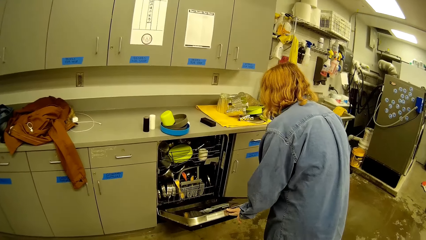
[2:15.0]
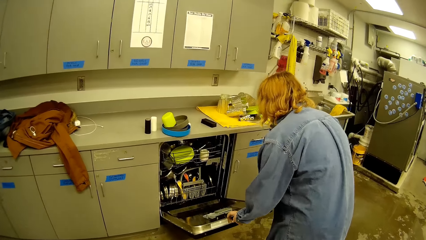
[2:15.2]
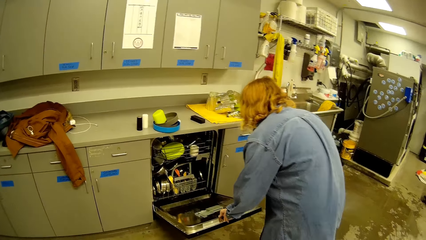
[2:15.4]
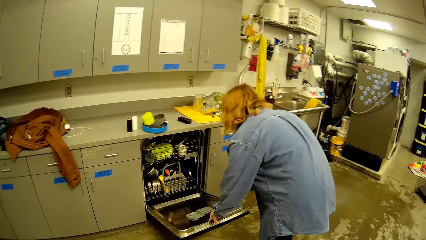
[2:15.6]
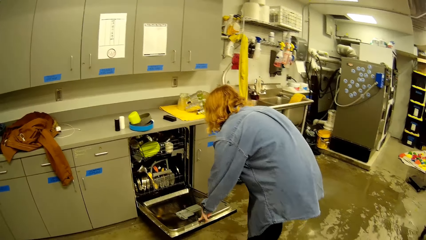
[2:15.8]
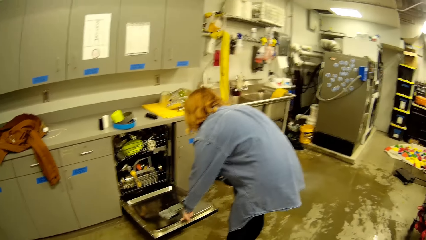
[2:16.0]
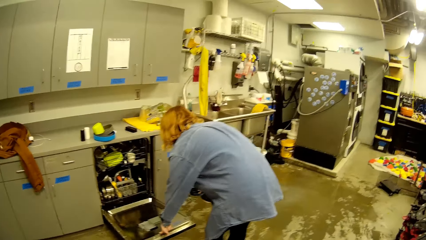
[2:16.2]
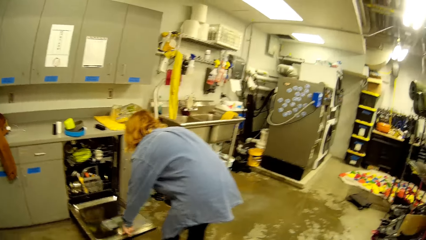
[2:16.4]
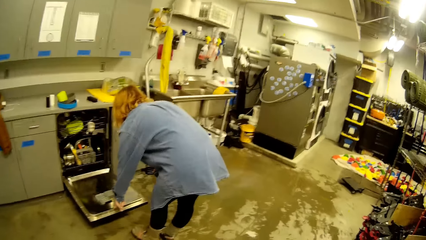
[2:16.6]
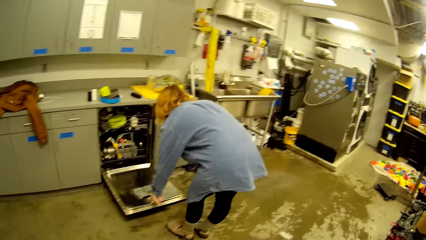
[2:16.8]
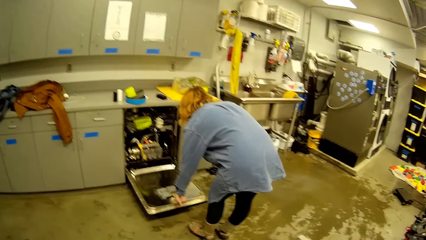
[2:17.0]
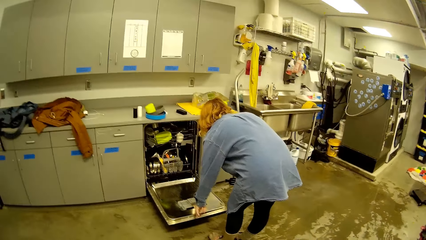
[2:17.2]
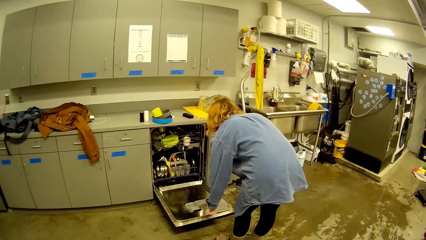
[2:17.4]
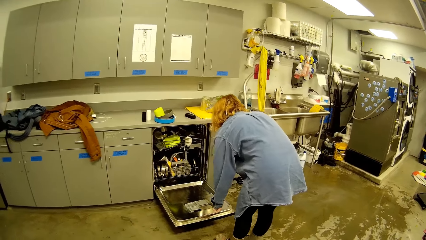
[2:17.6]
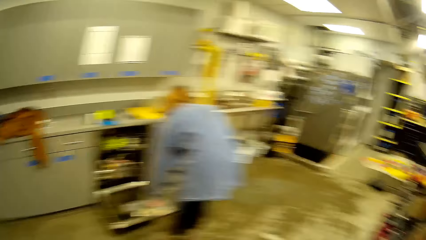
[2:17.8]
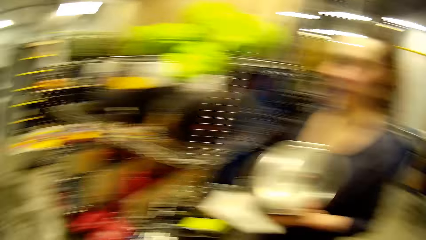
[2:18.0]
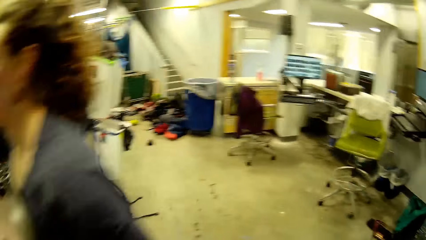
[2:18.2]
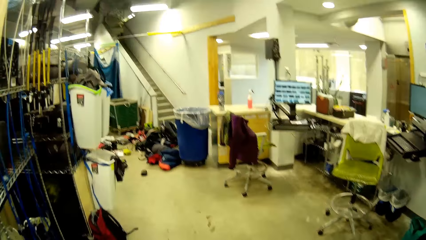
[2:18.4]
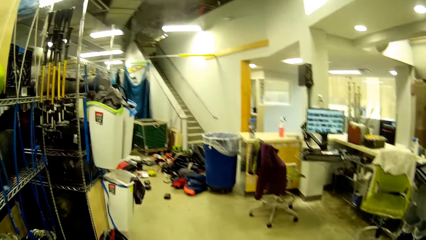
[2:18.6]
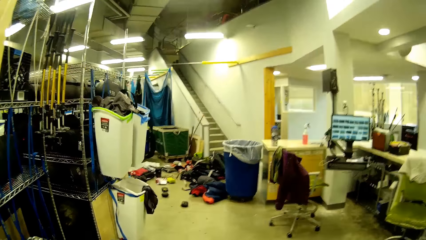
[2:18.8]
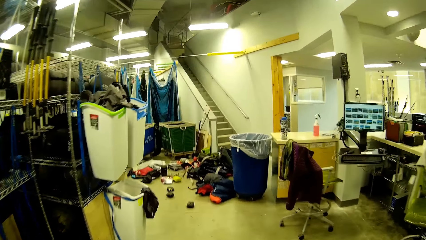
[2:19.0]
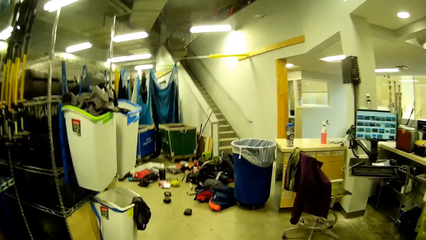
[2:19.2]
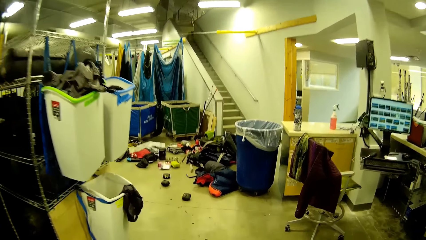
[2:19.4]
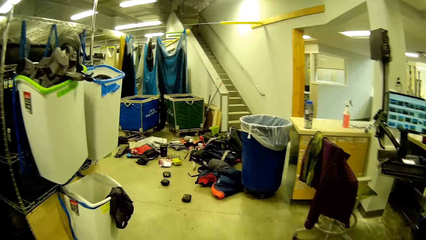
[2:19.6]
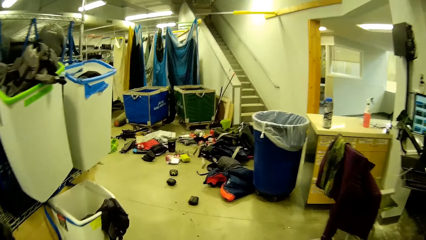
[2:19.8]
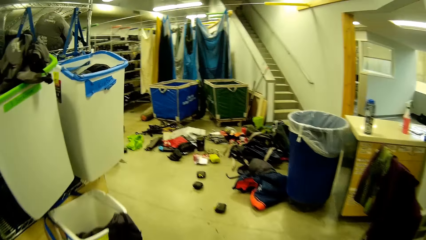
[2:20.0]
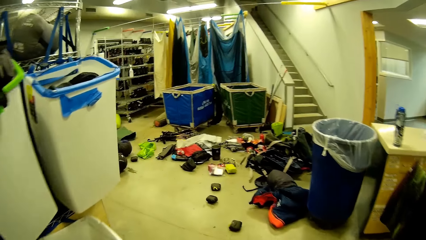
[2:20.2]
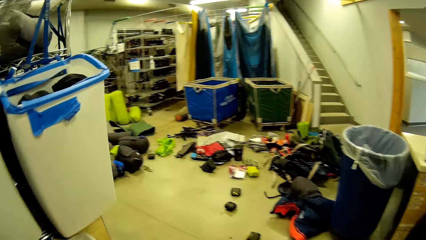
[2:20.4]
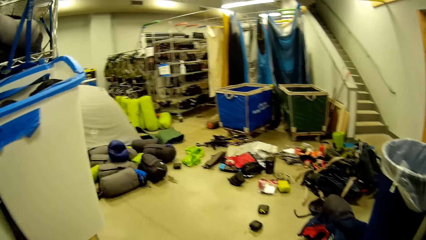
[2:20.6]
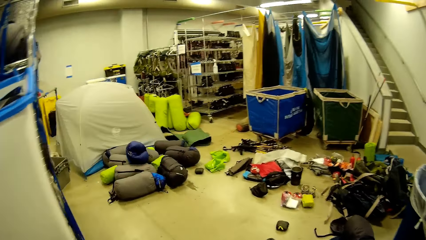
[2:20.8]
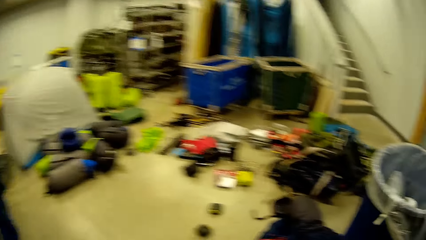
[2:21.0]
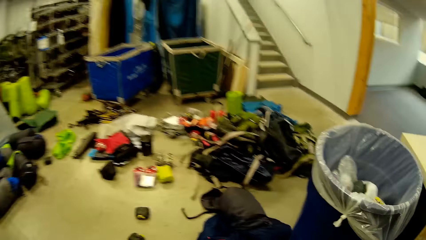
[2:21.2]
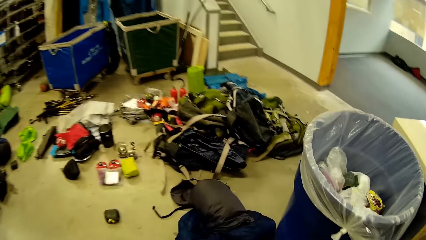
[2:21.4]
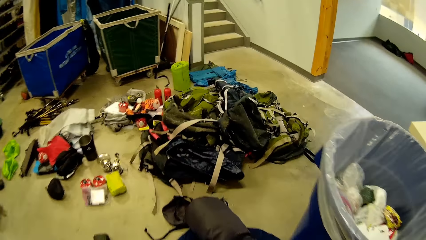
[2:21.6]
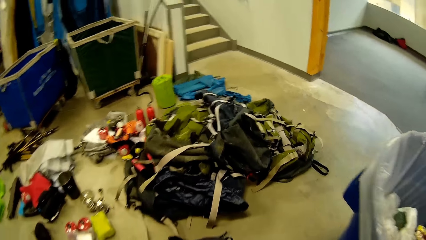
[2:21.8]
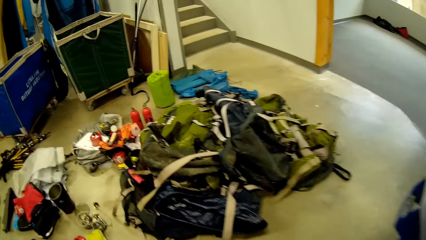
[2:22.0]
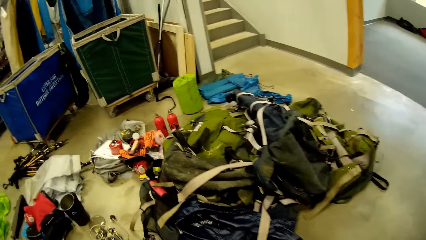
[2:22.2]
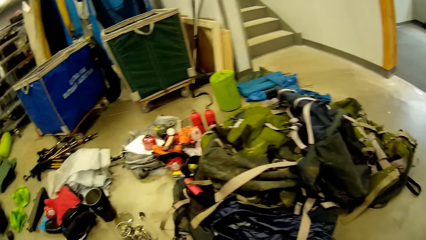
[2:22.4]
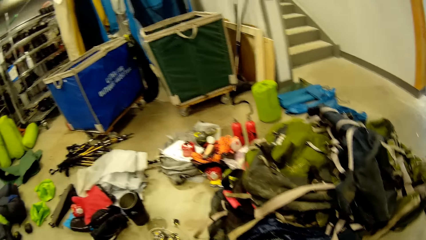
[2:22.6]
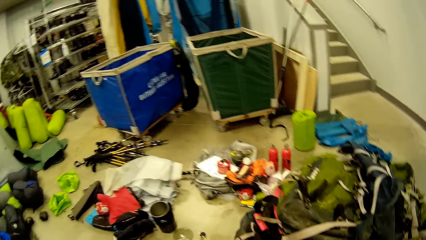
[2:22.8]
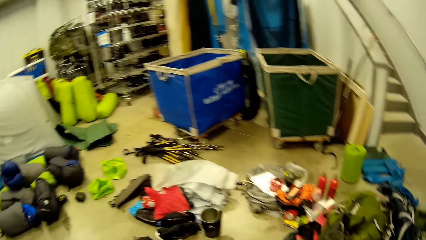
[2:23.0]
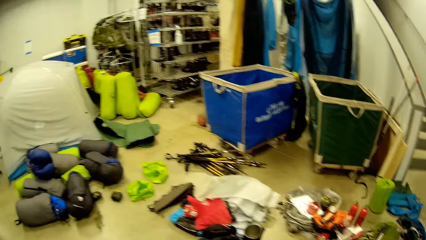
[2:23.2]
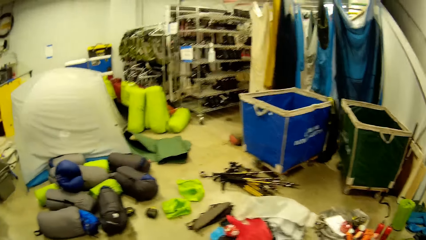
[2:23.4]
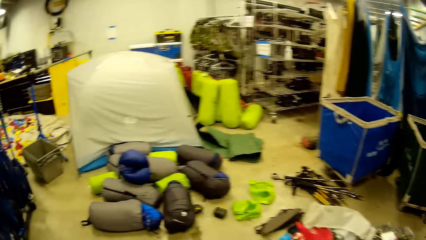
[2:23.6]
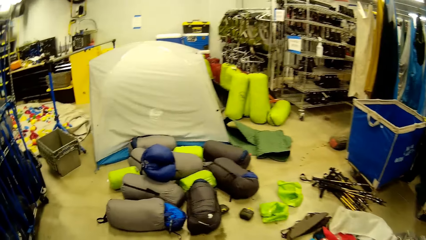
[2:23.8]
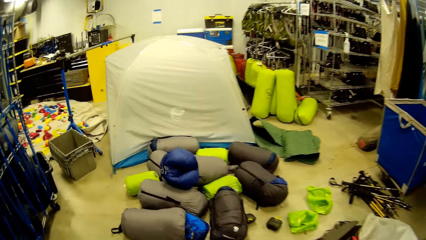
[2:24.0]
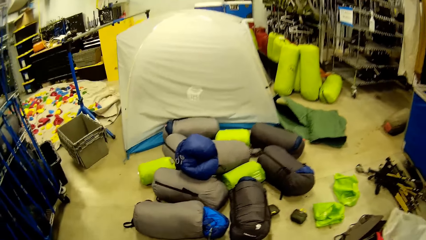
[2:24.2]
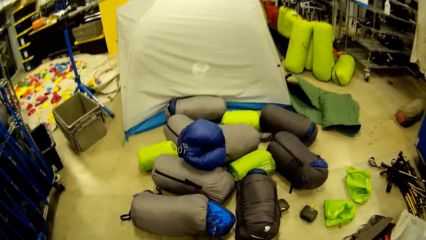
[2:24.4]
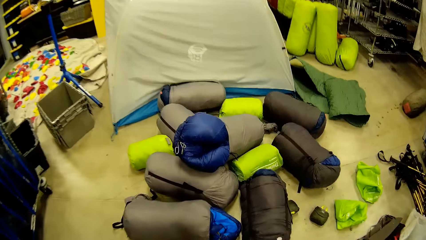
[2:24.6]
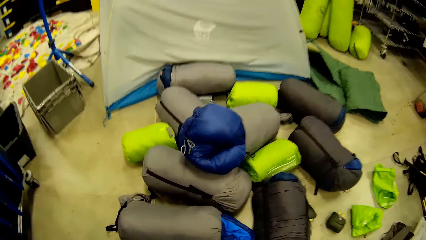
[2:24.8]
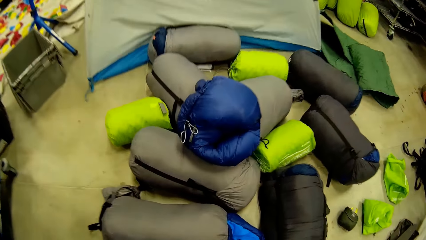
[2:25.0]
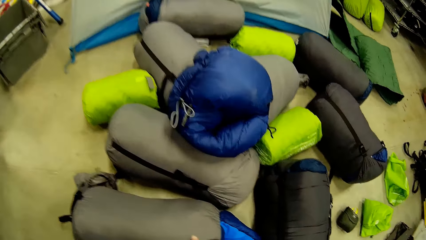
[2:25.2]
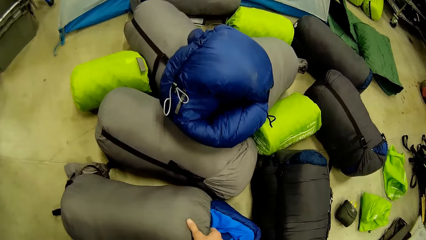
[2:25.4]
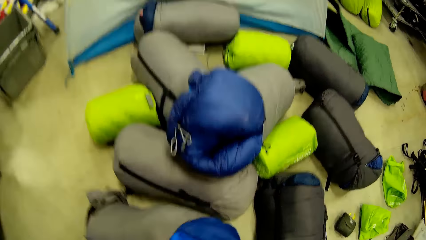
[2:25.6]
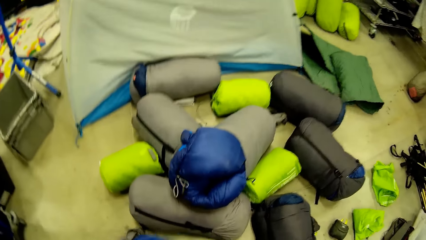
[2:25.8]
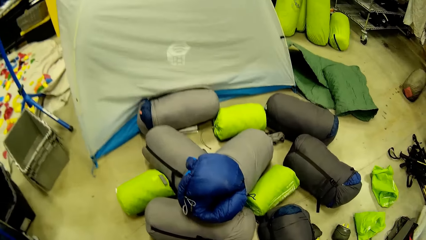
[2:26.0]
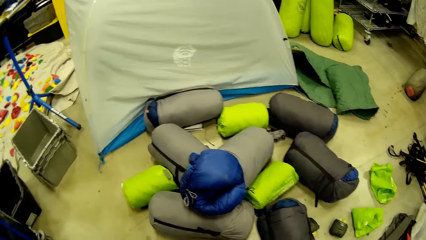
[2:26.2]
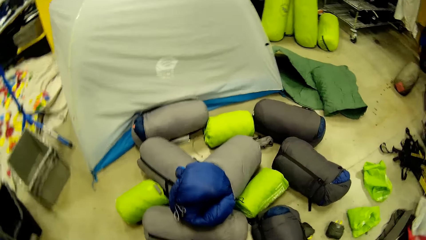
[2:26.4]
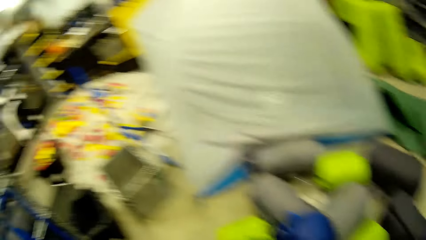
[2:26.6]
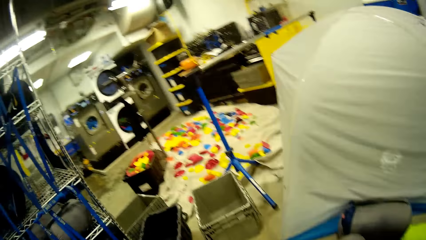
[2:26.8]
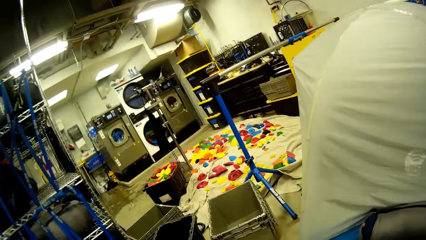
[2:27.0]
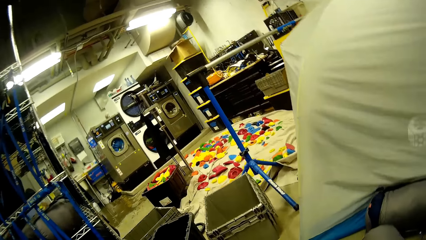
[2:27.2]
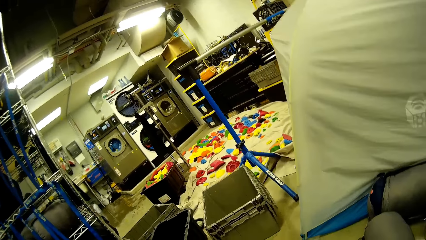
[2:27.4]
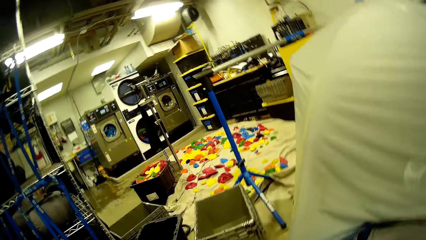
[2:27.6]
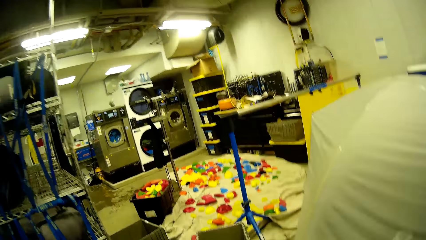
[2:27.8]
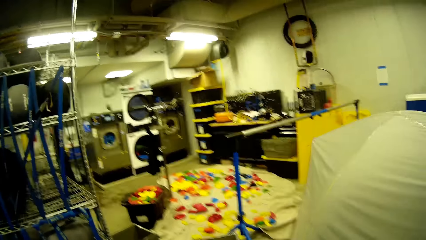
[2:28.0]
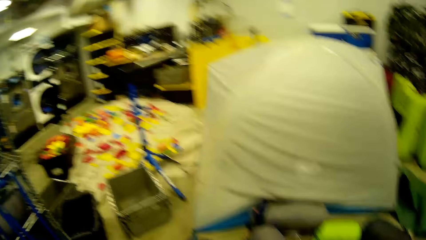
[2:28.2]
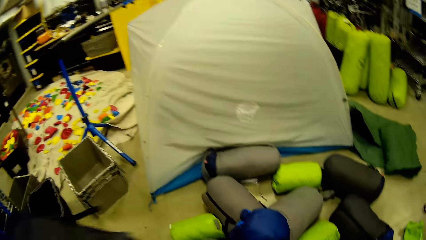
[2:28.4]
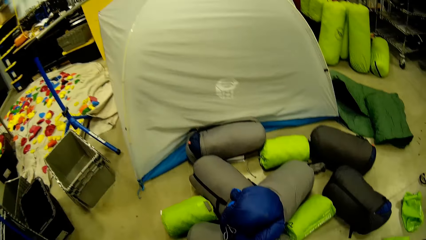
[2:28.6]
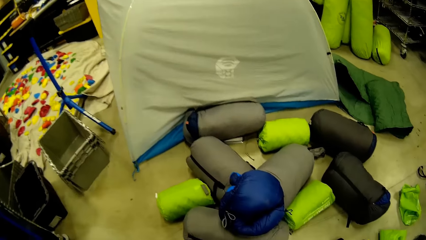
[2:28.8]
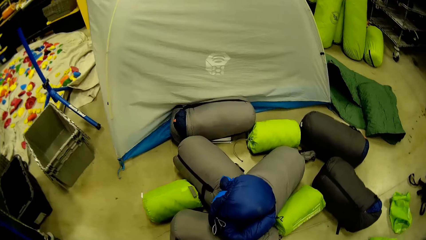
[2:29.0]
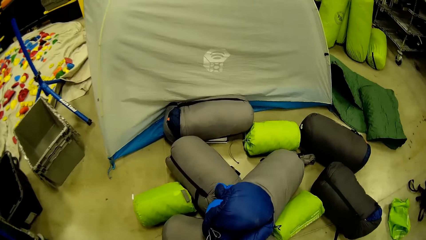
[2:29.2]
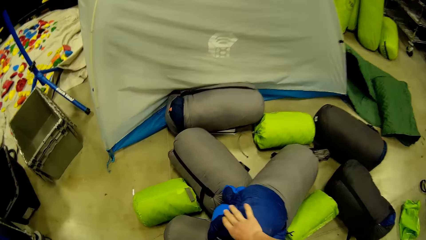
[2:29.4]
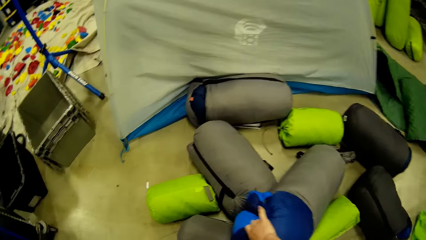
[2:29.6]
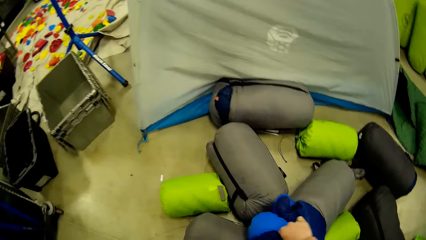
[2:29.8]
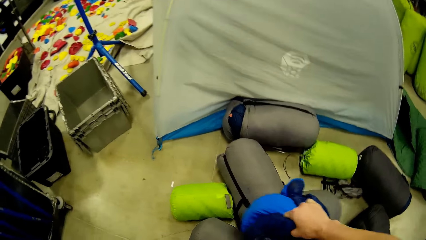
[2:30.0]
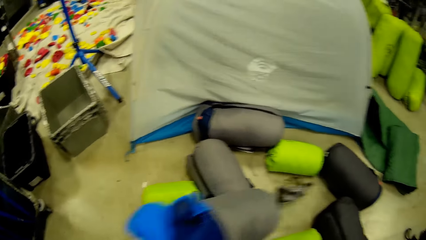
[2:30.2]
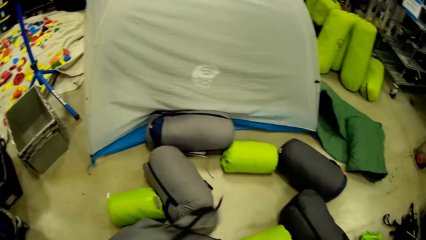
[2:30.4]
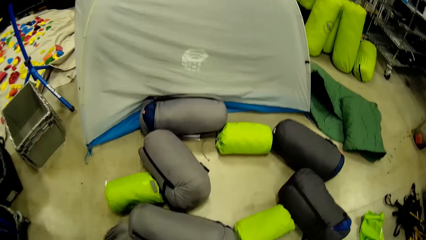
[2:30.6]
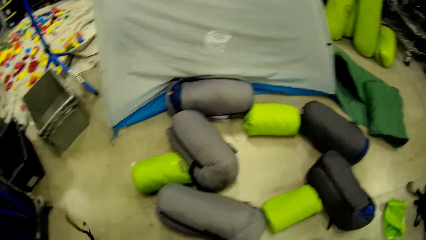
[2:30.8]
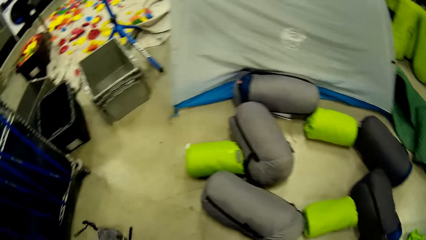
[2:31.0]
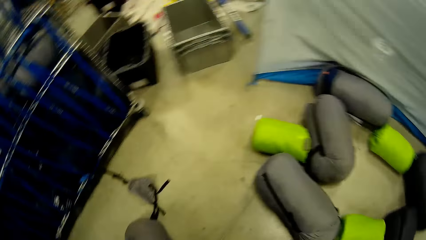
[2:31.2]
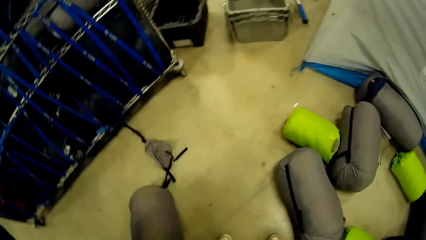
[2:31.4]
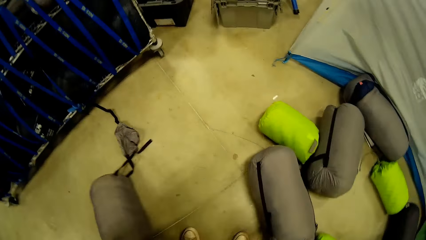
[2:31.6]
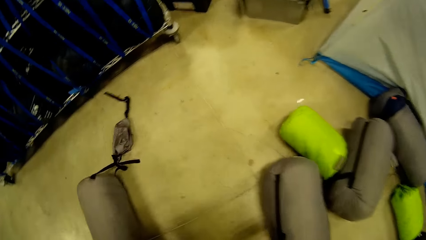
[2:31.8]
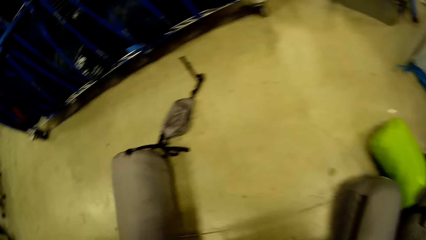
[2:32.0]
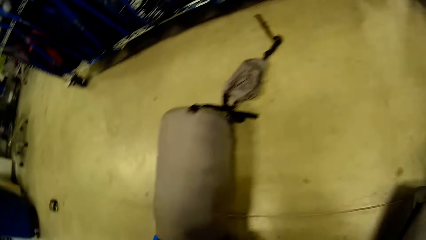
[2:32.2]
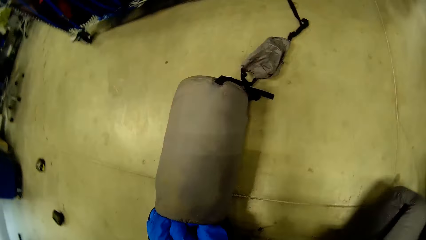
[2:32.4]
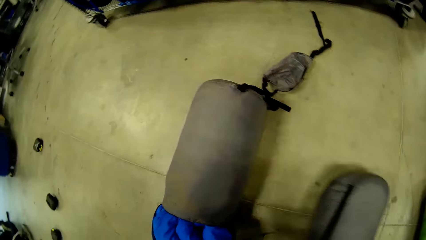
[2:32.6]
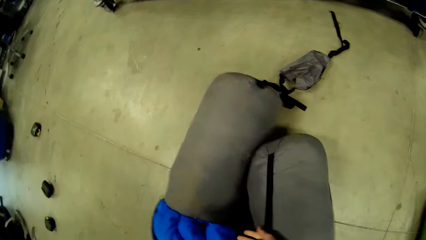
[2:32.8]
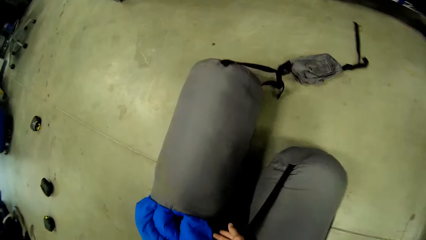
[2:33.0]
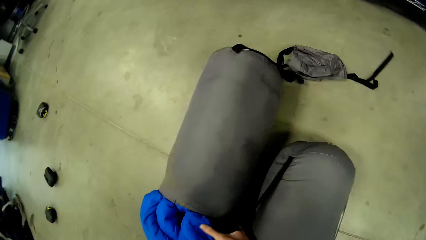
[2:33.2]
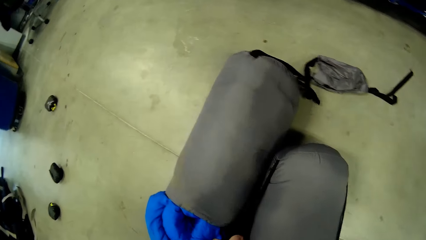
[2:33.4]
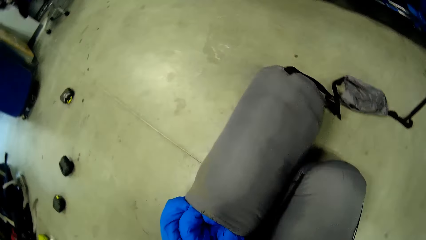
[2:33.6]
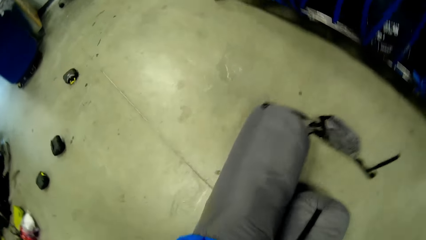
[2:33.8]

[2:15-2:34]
A person moves the wooden board down. The camera wearer walks near the bucket. They walk towards the boxes, pick up a bag from the floor, look sideways, move the bags on the floor, and pick up some bags from the floor.
